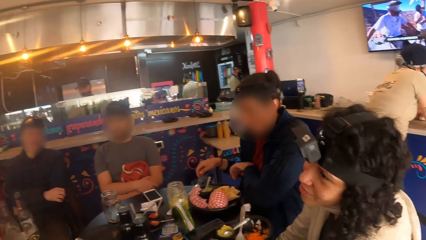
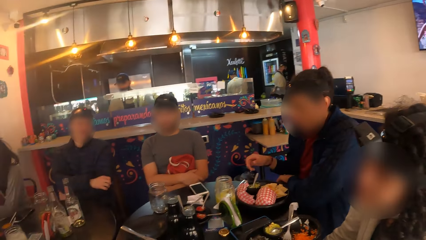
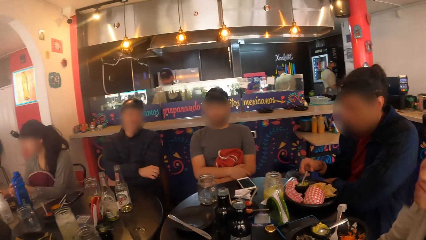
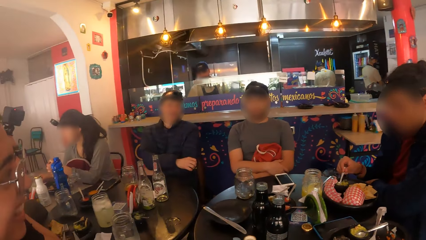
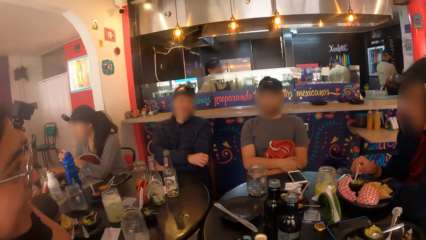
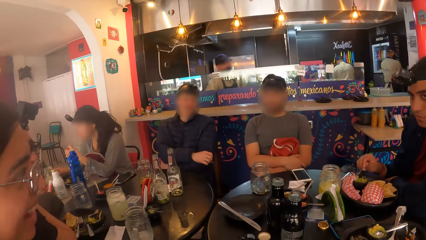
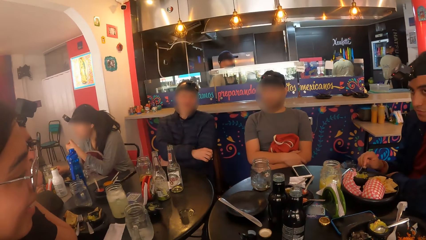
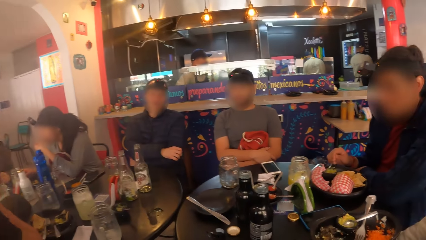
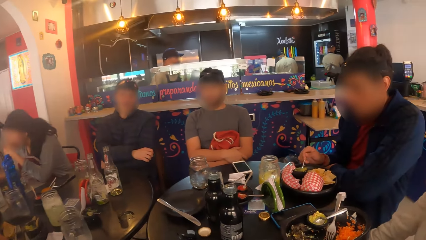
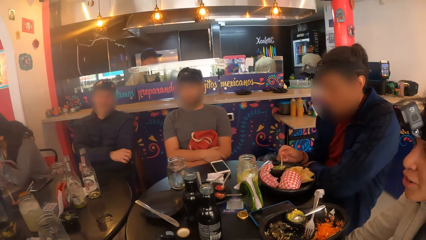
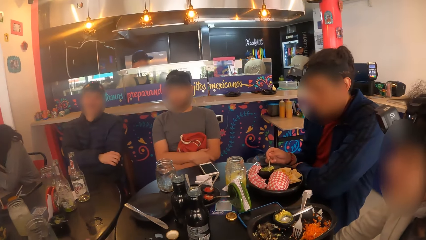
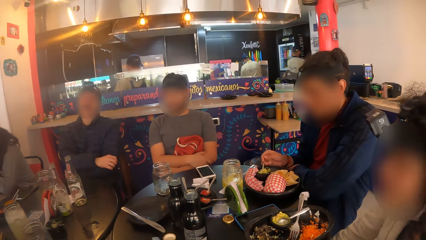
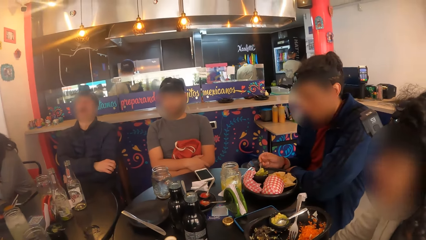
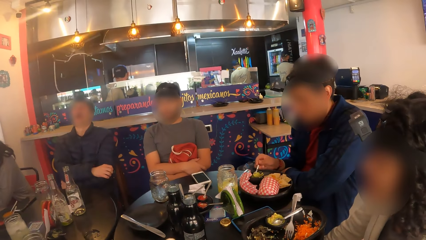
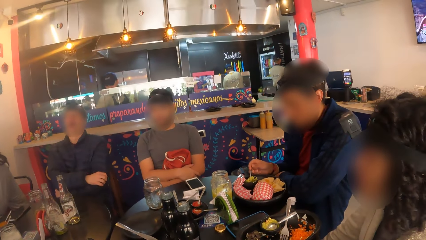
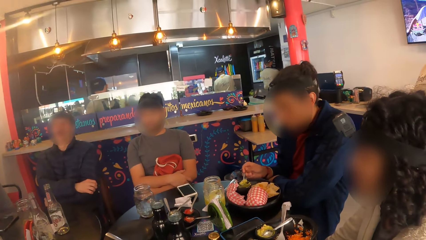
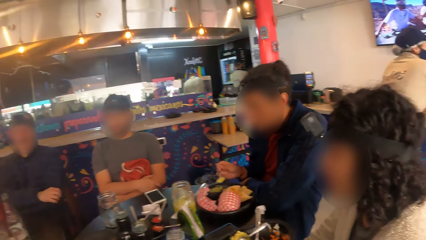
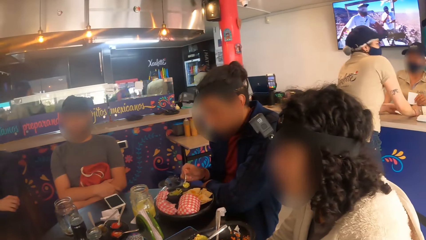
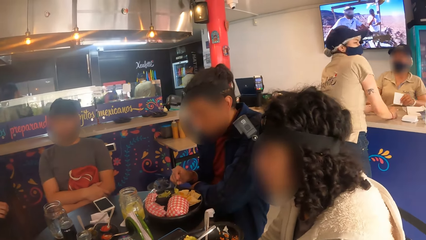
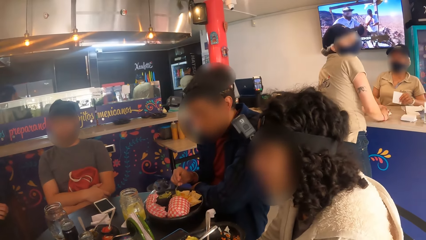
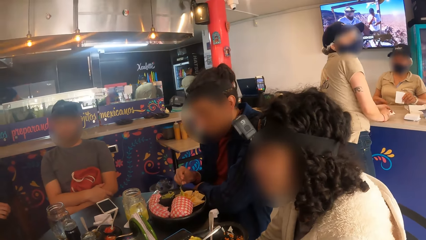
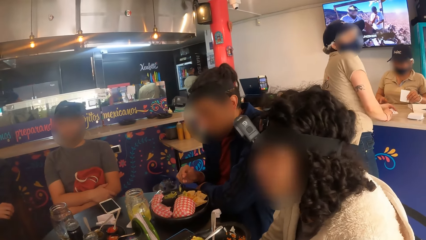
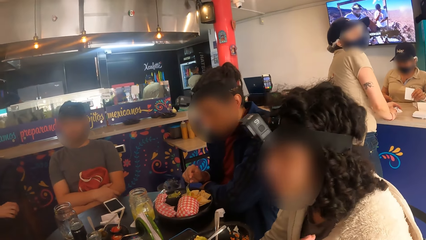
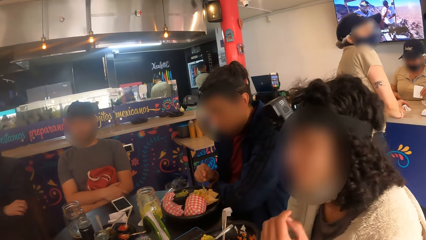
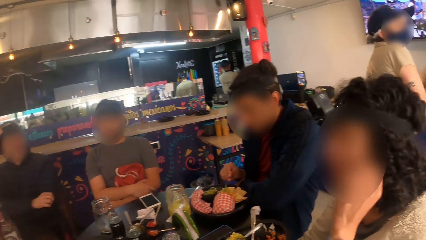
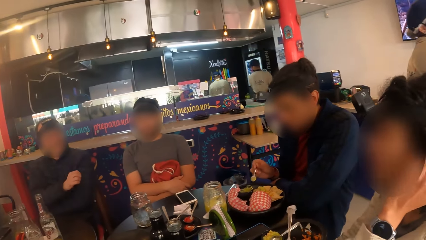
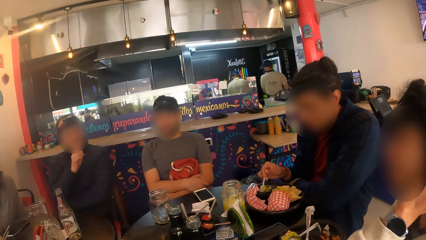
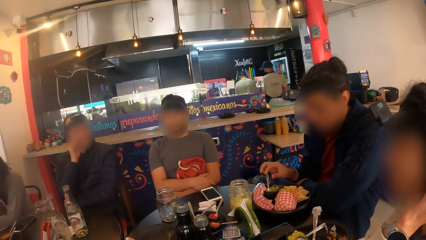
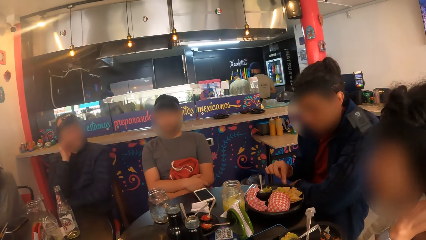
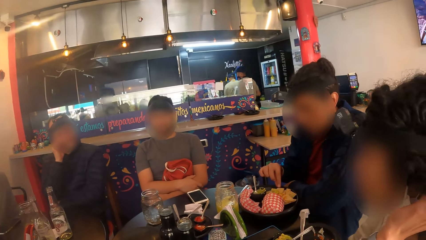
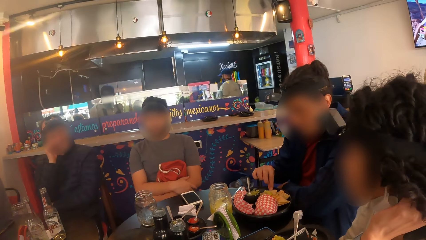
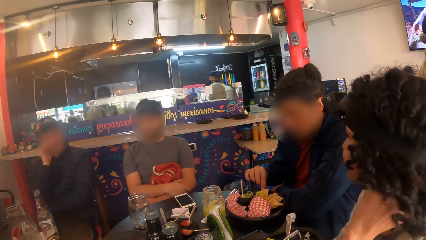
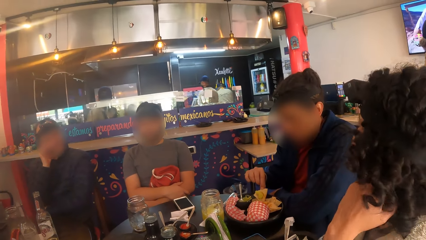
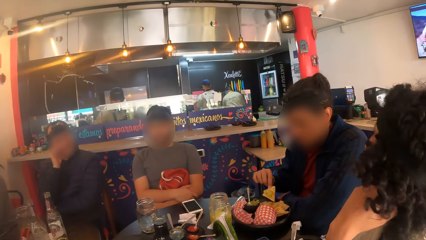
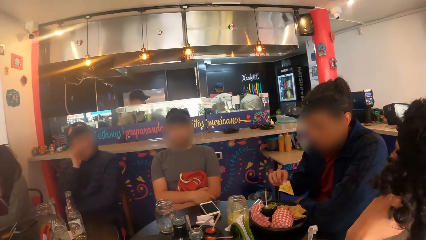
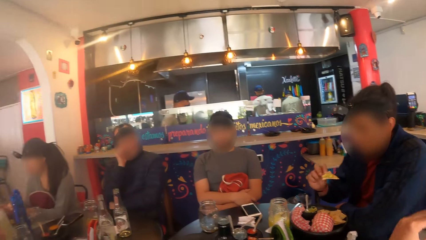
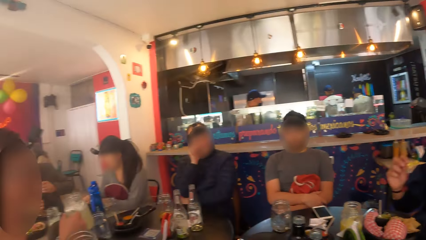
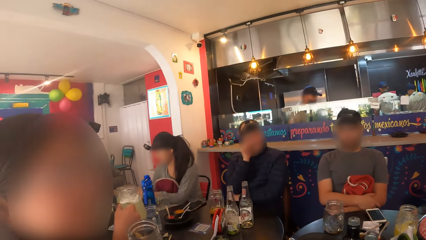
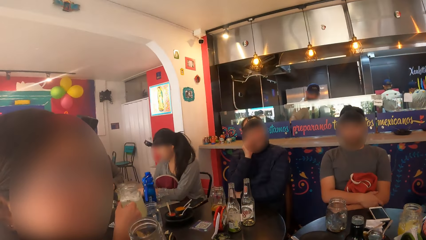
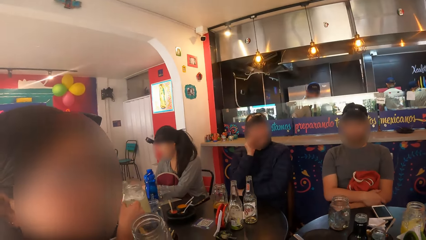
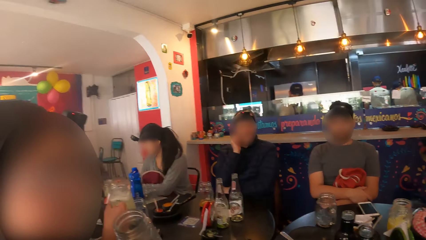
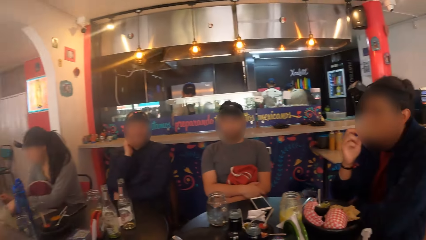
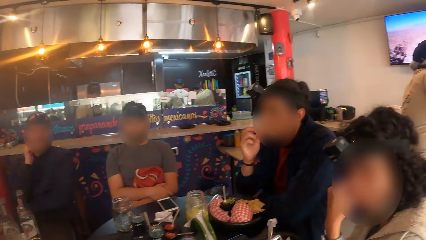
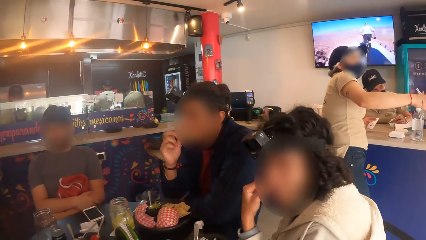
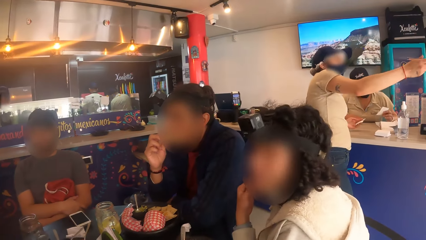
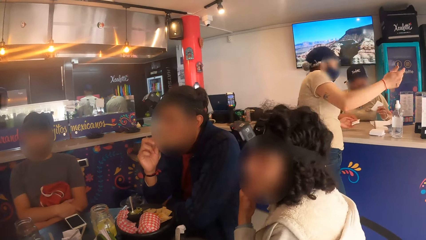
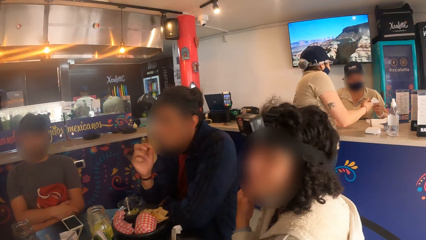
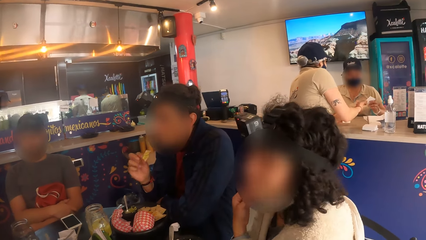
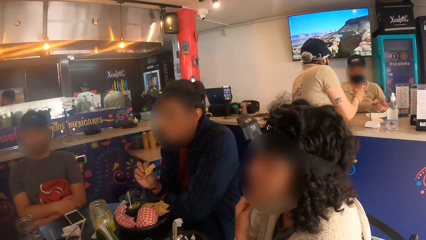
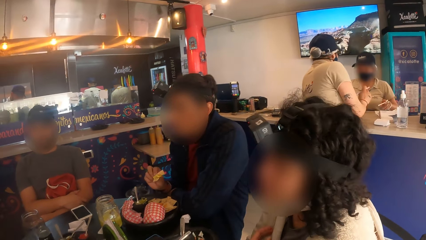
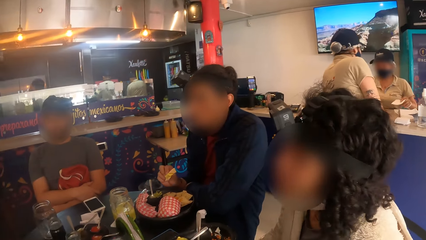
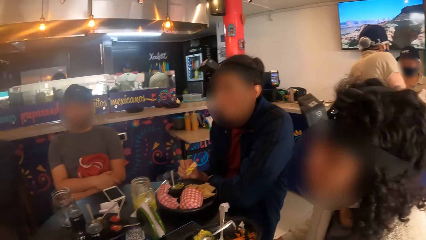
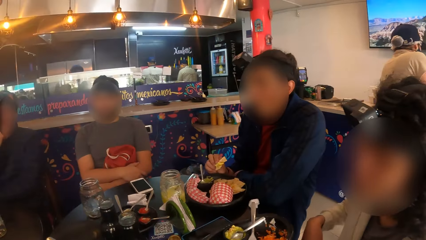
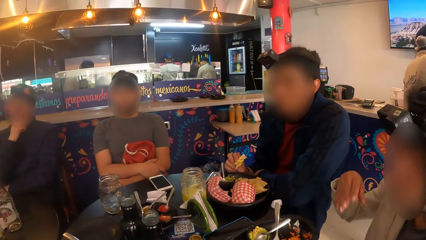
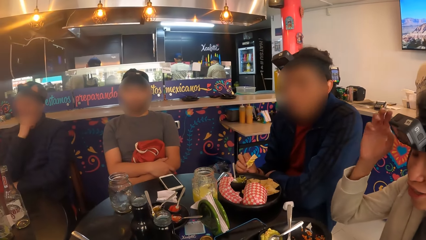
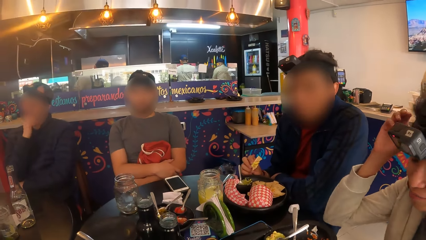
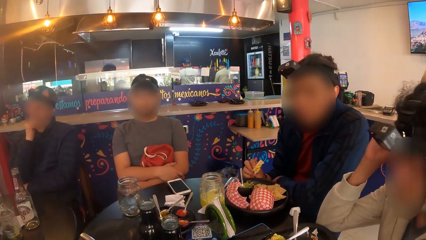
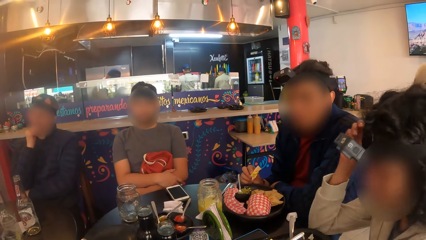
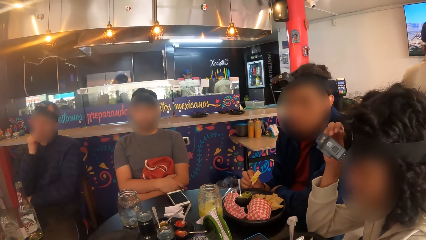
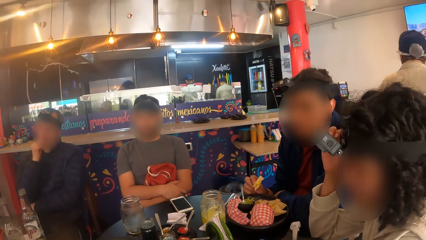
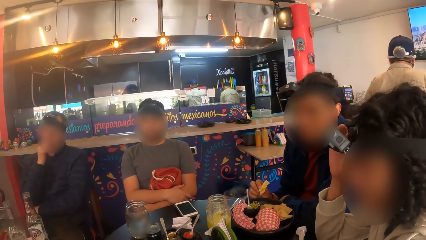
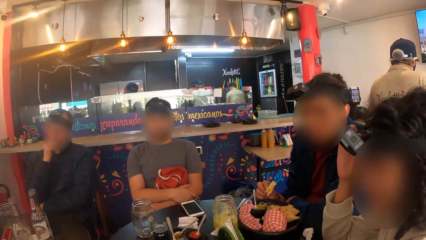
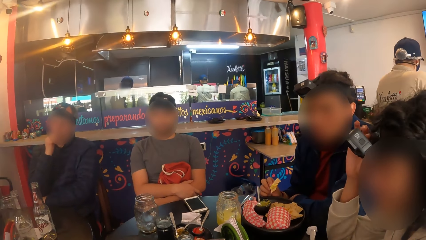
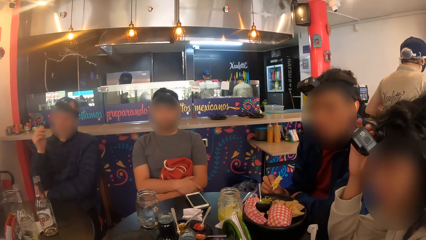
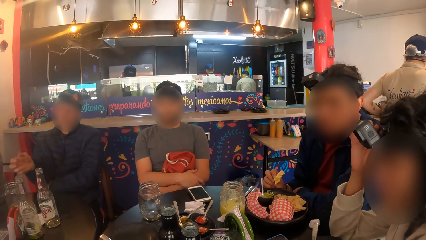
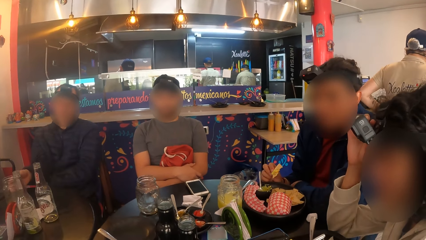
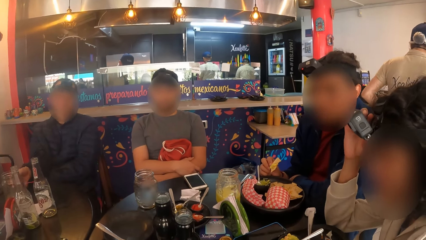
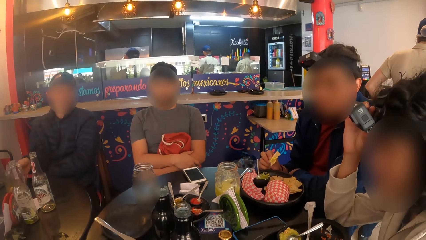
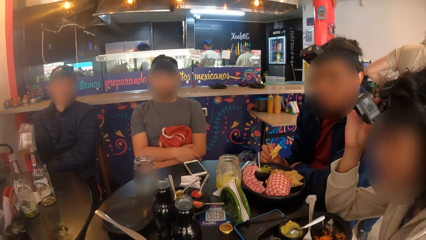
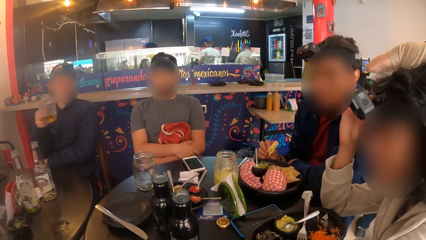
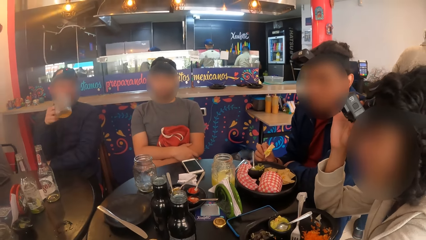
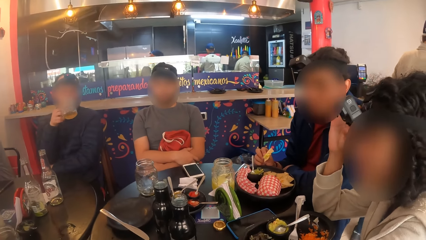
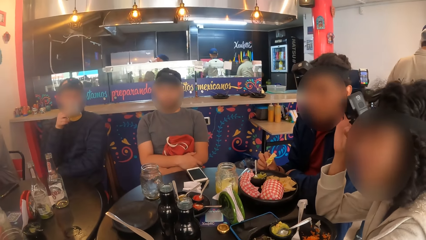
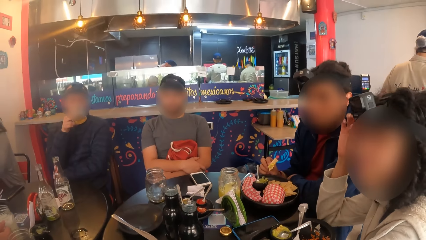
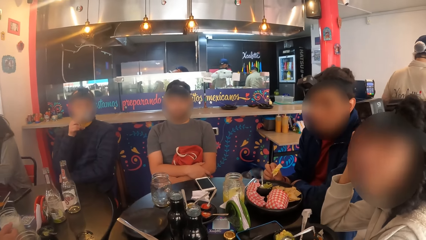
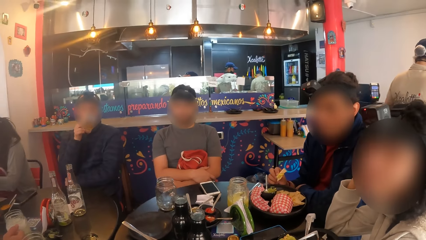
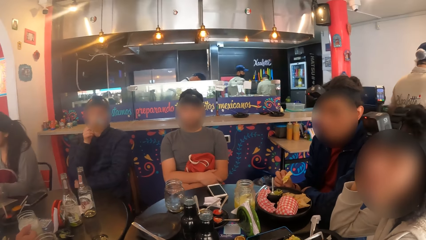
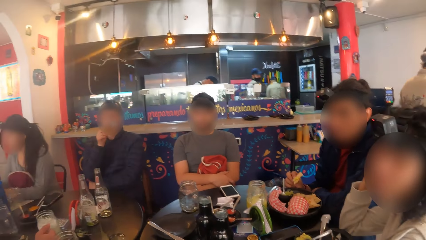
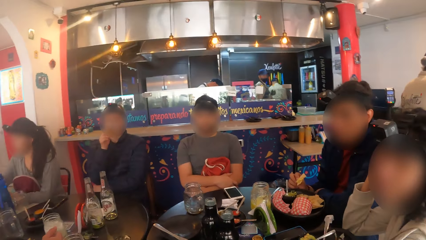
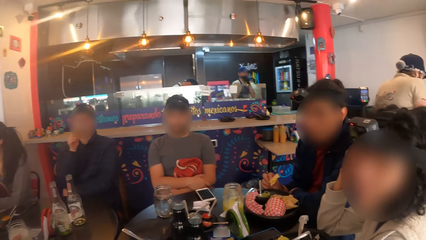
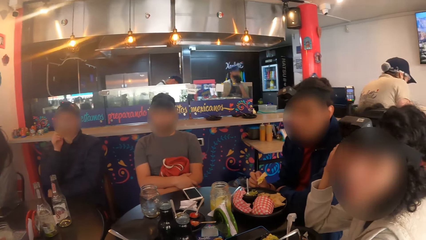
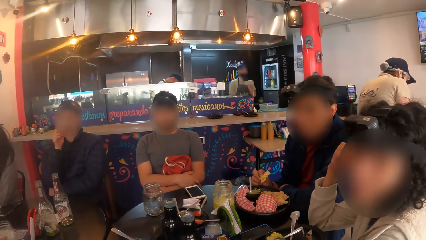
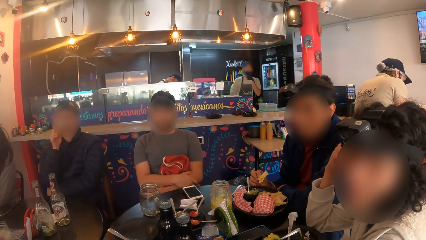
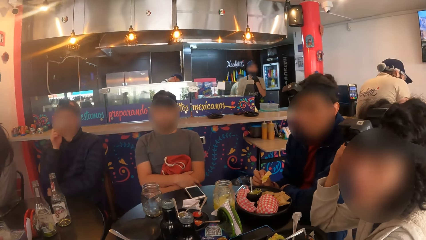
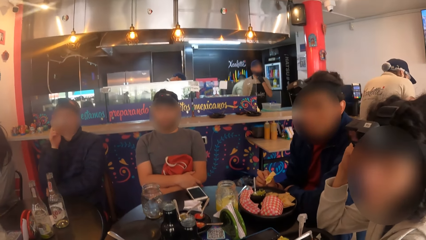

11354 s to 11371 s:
A woman interacts with the camera wearer, the other woman and the man. The man scoops the meal from the plate with the spoon in his right hand. Another man eats with his right hand from the plate on the table. Another woman converses with yet another woman. A lady eats food. A man rubs his chin. The camera wearer looks around a restaurant. A woman converses with a woman at a counter in the restaurant. Another lady adjusts a camera on her head. The man who rubs his chin picks up a mug from the table with his left hand. He drinks from the mug in his right hand. The camera wearer converses with the group of people at the table.
